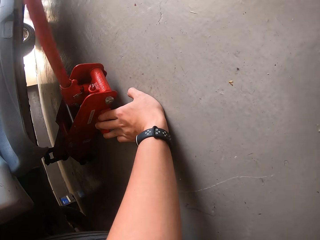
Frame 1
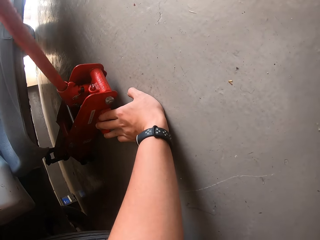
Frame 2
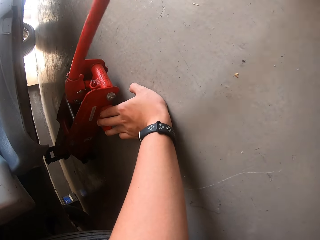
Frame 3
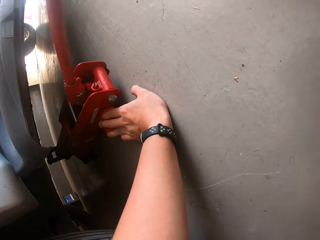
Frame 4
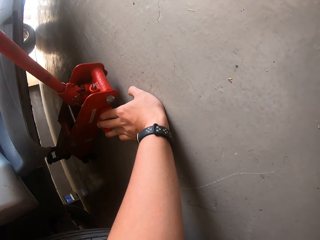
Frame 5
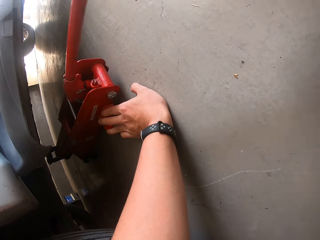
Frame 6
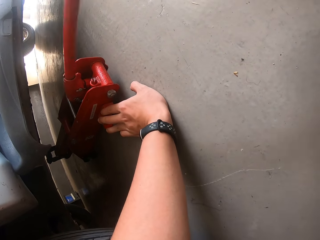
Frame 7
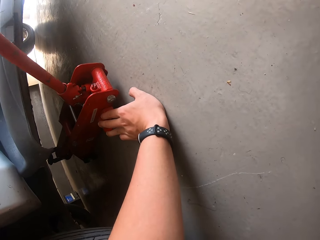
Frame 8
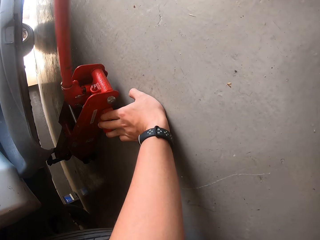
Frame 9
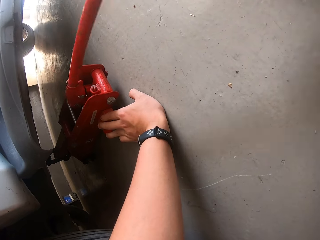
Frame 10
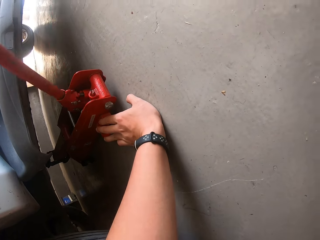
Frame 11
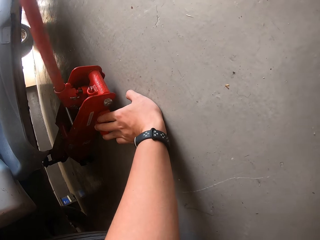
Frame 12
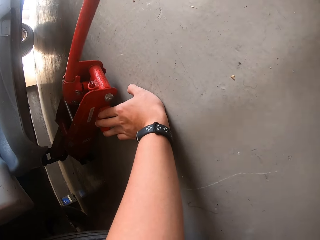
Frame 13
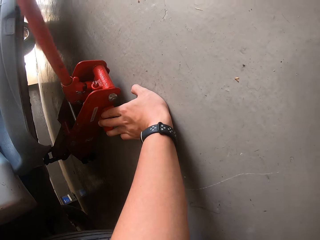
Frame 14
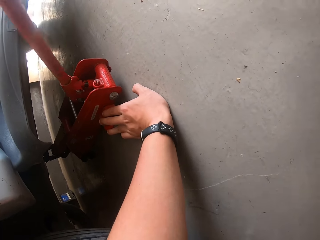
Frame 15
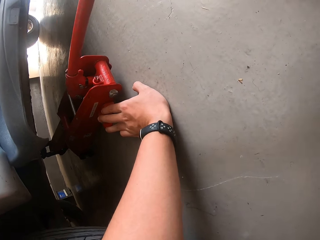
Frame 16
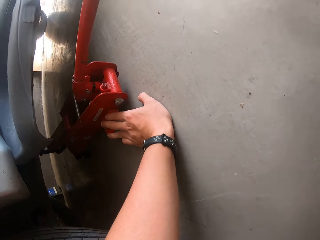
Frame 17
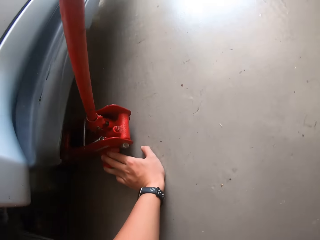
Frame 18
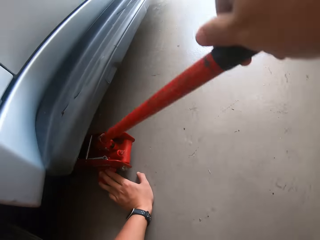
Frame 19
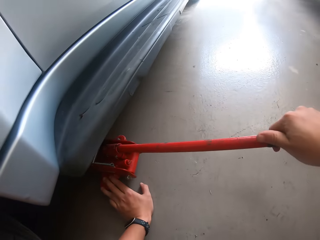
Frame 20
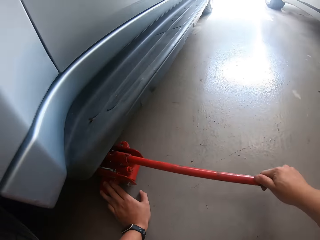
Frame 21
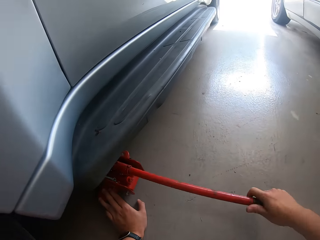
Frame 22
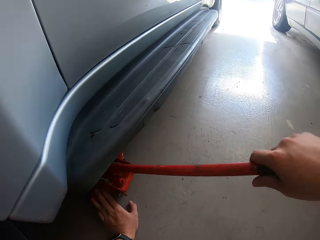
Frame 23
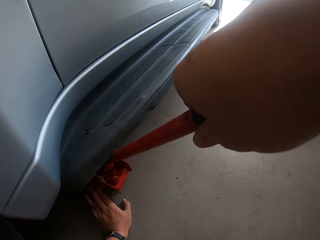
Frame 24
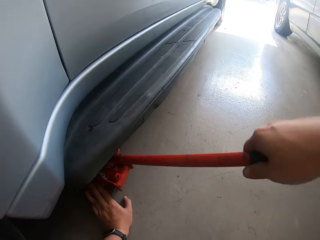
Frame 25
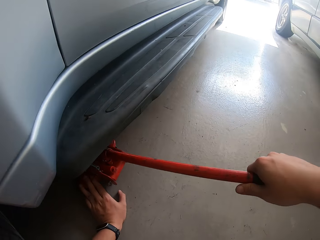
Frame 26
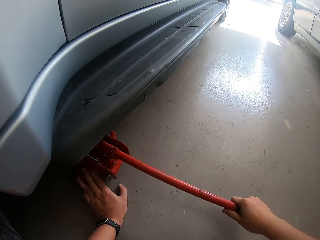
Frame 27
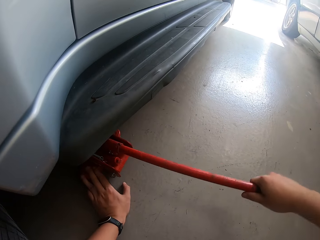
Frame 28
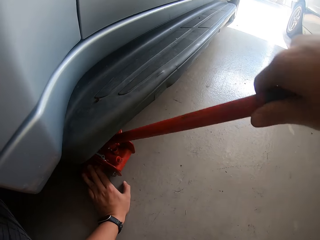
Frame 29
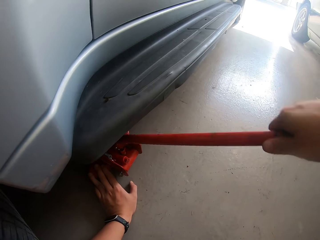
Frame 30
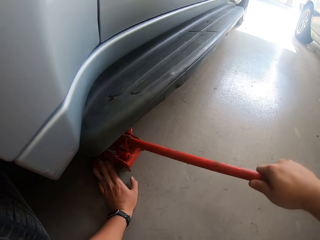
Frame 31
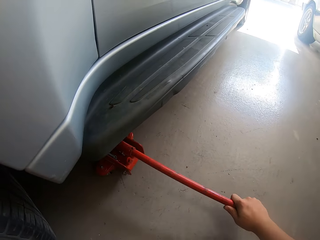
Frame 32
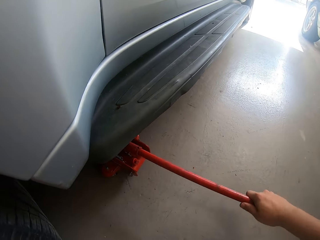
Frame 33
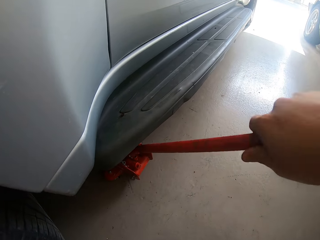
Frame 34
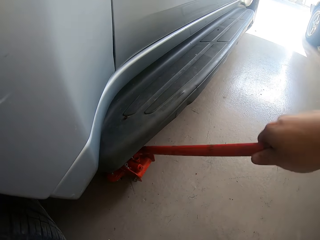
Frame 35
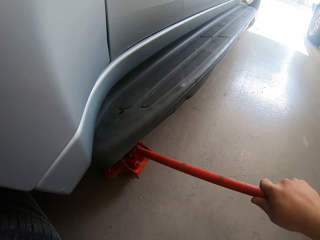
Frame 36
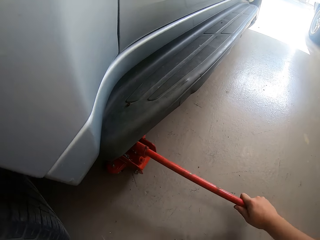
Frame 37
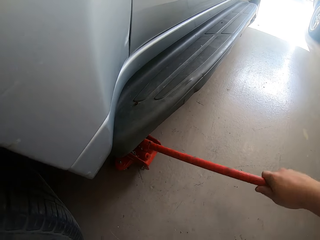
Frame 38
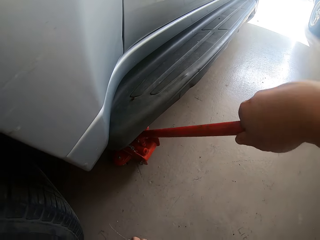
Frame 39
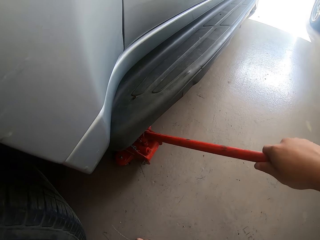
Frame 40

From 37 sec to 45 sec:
The camera wearer lifts the car with the carjack.

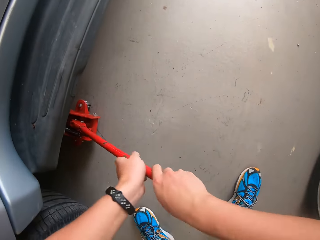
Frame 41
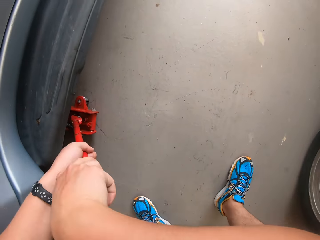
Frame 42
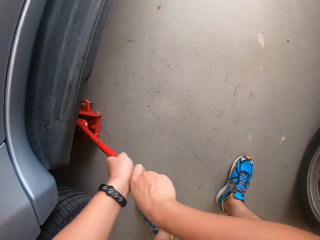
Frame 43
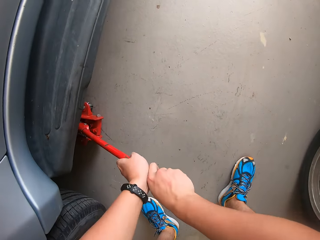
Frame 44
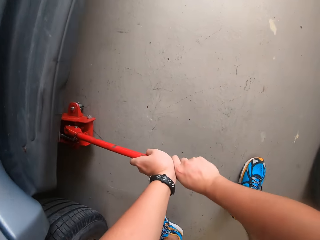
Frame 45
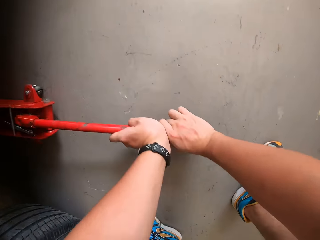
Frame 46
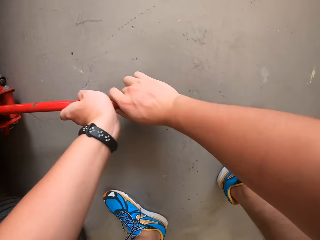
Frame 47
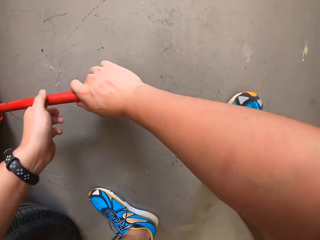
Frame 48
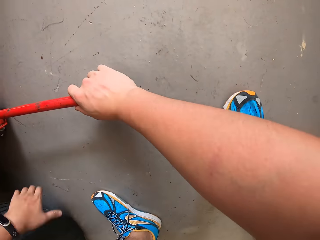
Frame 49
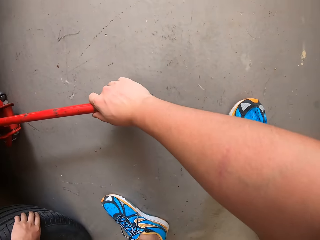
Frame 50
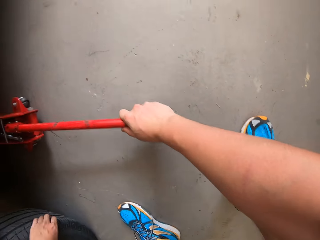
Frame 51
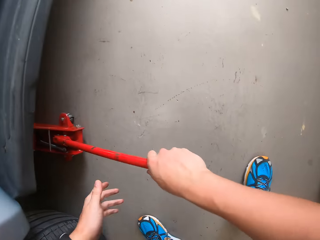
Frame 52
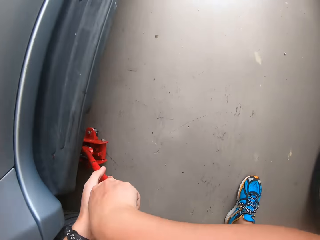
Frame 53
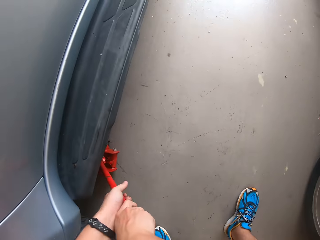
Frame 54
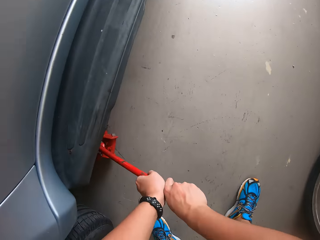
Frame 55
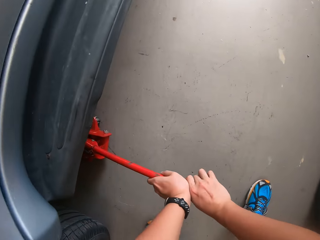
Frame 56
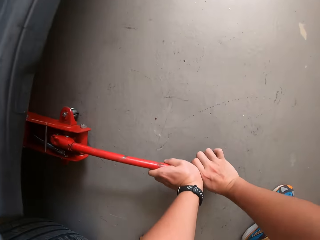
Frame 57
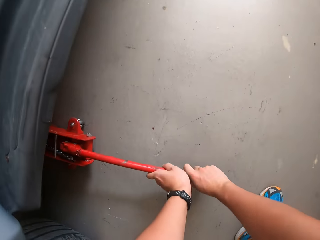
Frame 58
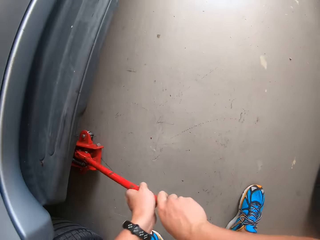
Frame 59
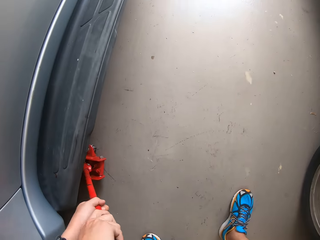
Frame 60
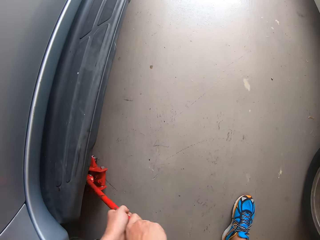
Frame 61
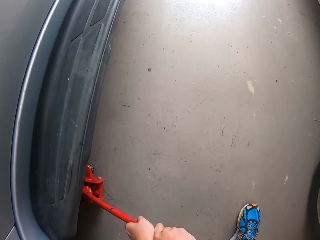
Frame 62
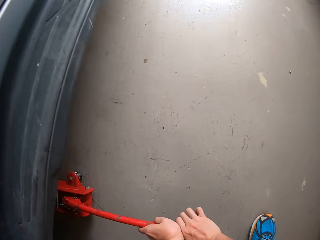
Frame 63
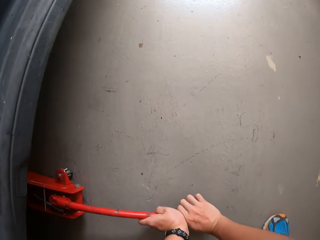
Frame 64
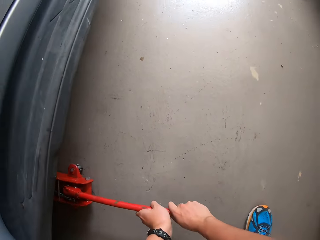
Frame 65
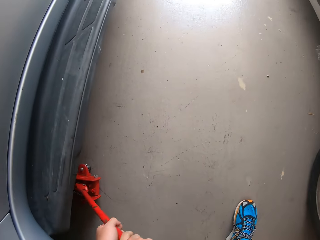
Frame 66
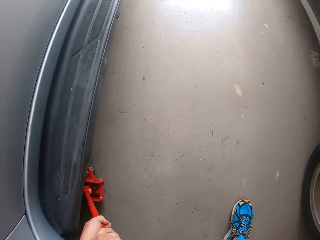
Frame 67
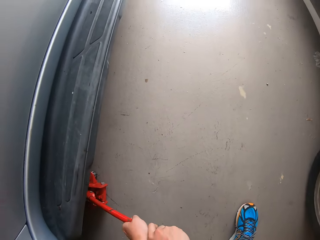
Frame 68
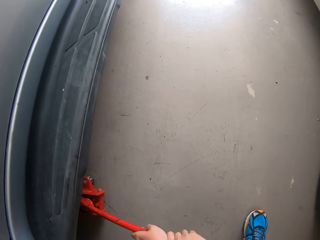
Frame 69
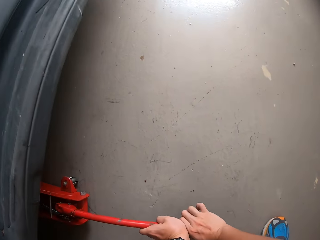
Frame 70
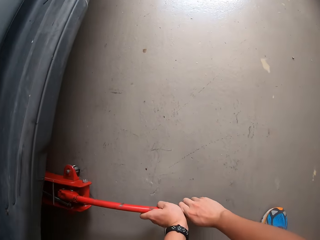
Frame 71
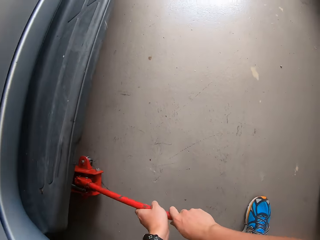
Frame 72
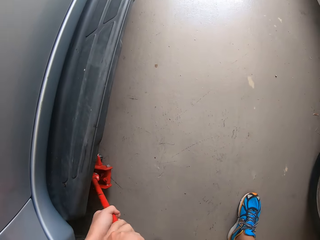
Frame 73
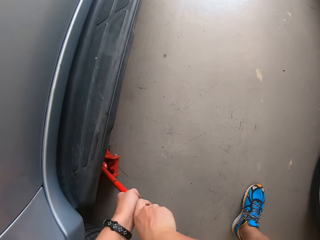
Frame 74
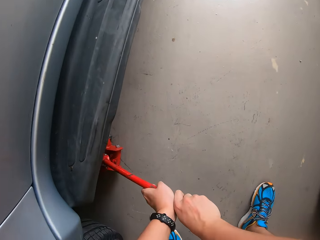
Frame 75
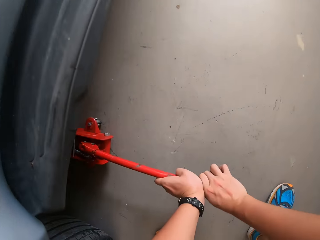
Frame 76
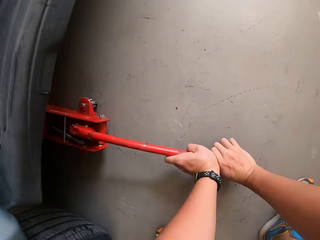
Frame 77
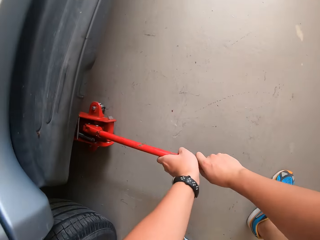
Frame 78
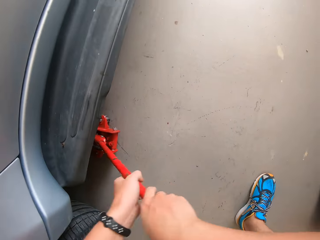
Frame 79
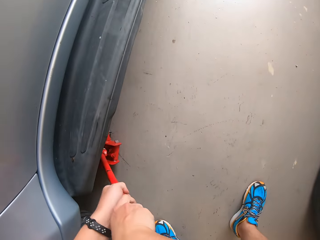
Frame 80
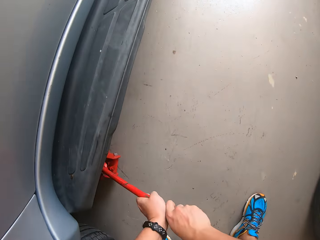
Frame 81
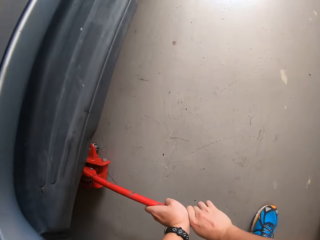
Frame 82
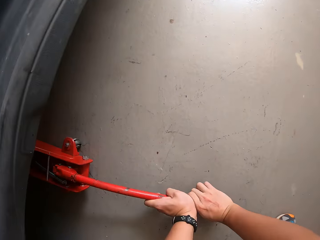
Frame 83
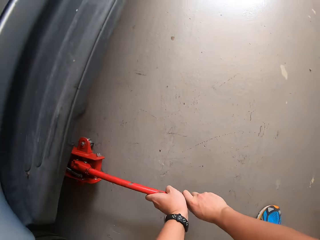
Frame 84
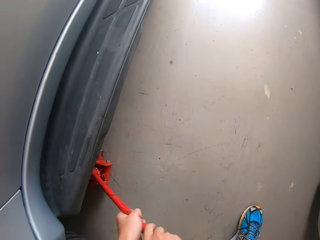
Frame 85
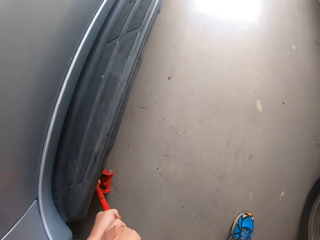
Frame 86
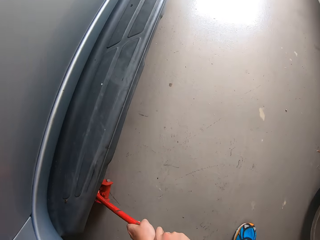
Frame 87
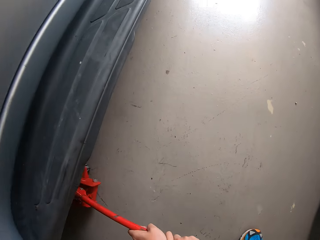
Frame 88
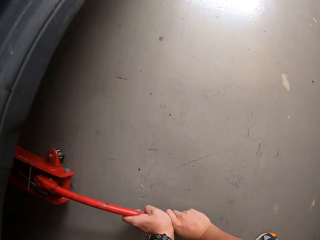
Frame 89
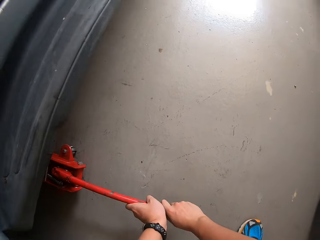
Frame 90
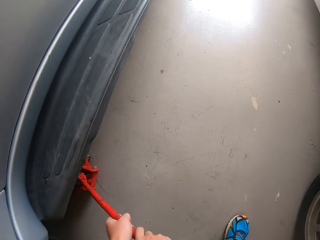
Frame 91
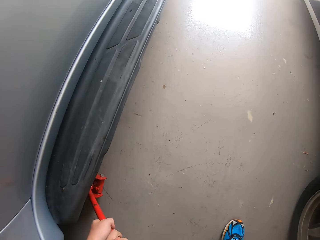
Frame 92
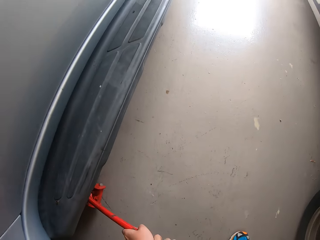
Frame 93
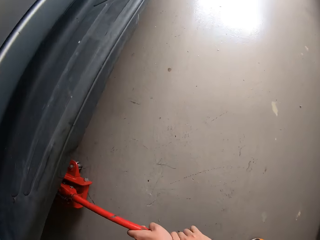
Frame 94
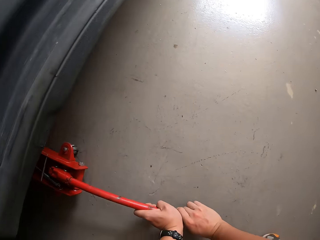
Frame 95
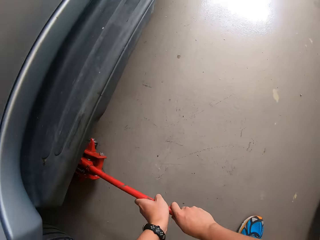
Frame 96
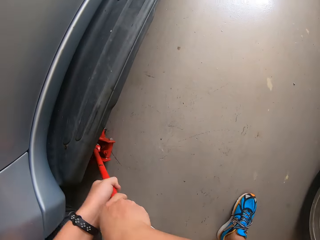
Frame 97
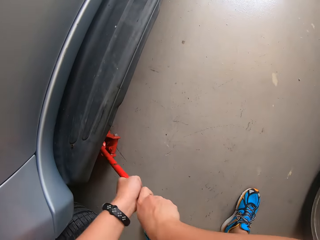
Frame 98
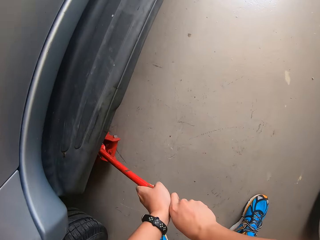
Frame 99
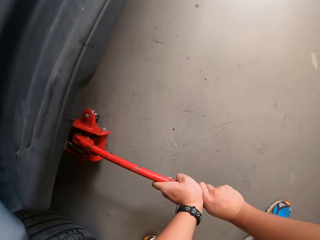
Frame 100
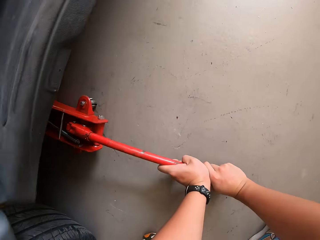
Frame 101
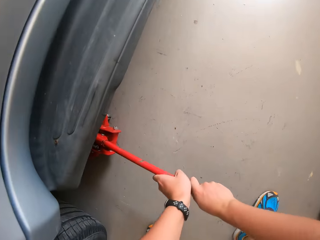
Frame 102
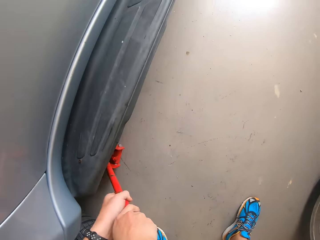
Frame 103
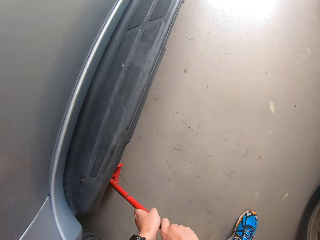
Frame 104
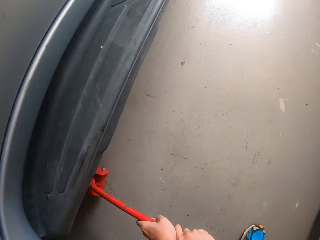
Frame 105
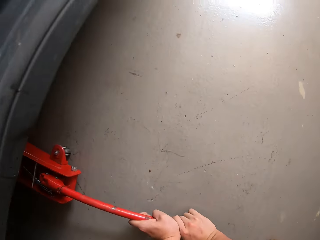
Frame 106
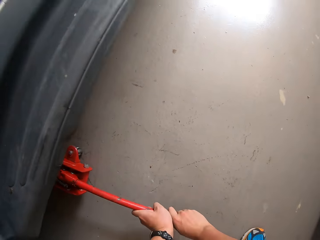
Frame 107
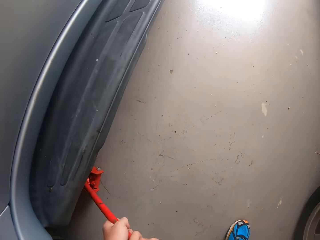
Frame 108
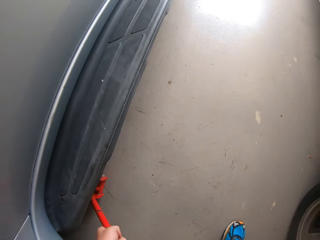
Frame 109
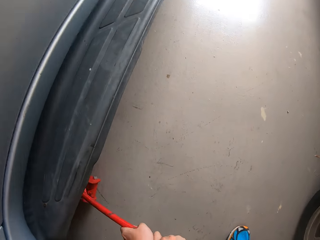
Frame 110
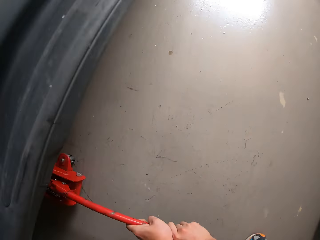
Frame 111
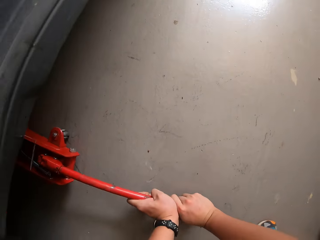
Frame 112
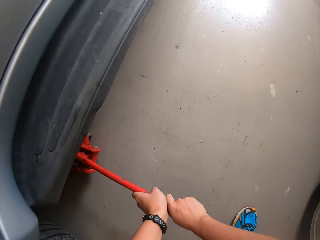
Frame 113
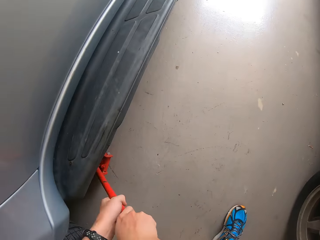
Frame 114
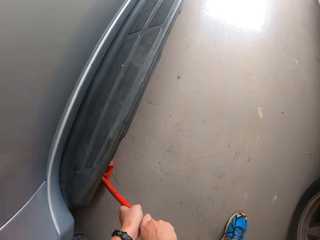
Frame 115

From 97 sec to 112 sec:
The camera wearer touches a wheel.
